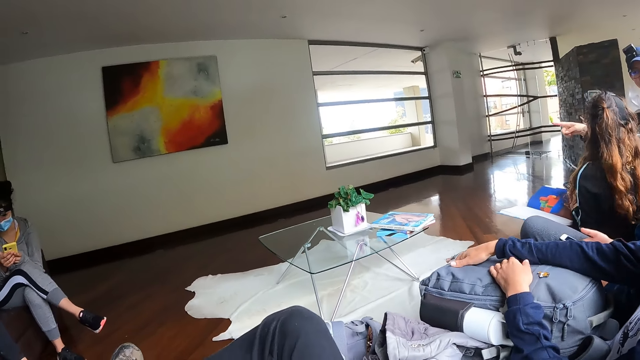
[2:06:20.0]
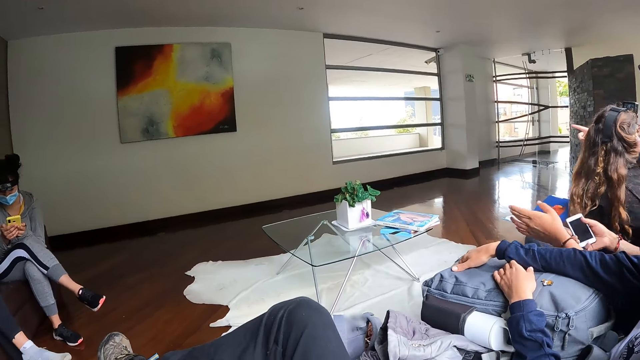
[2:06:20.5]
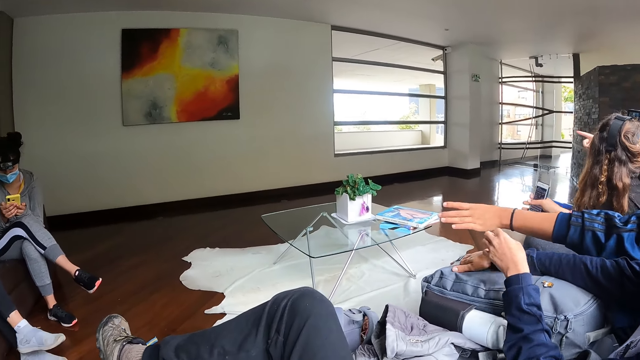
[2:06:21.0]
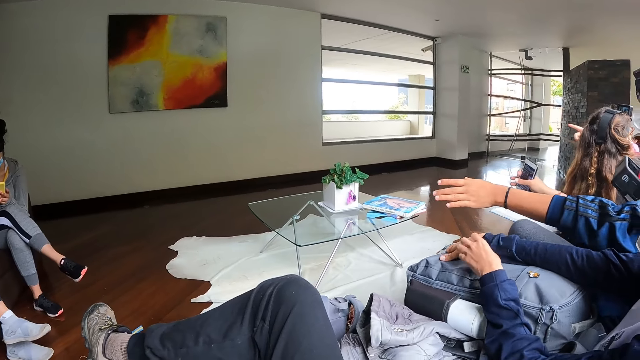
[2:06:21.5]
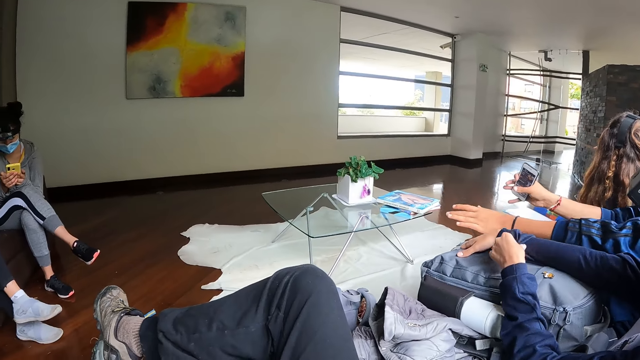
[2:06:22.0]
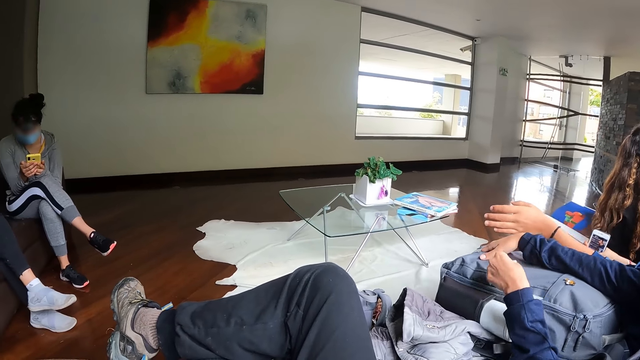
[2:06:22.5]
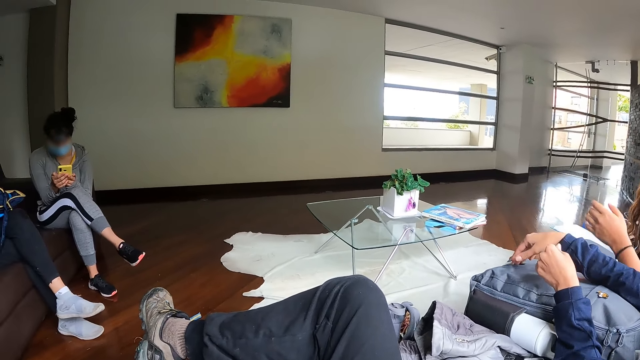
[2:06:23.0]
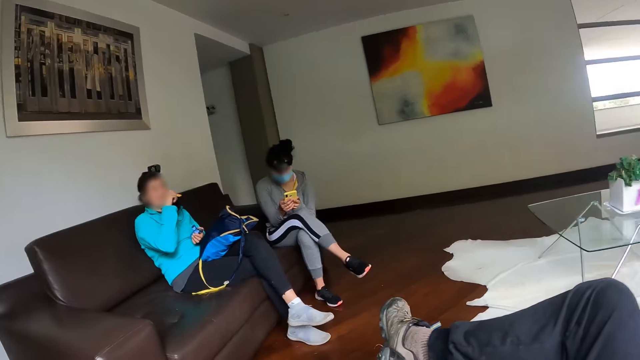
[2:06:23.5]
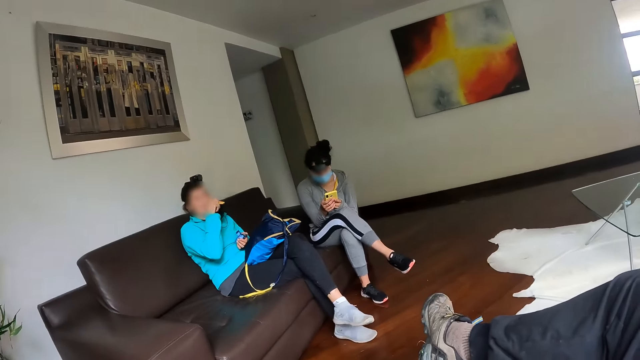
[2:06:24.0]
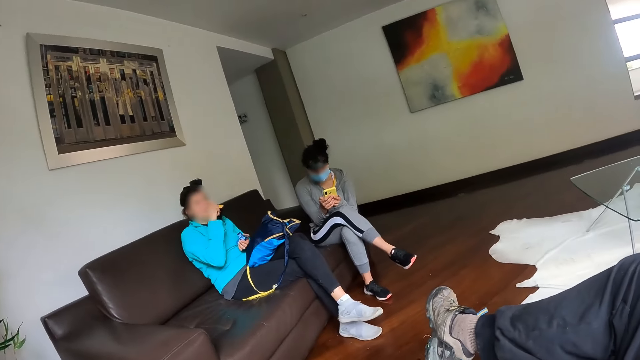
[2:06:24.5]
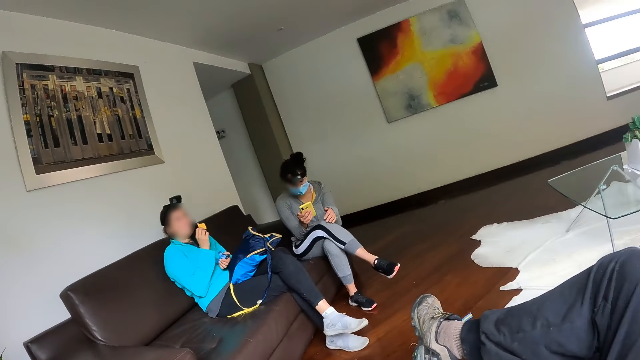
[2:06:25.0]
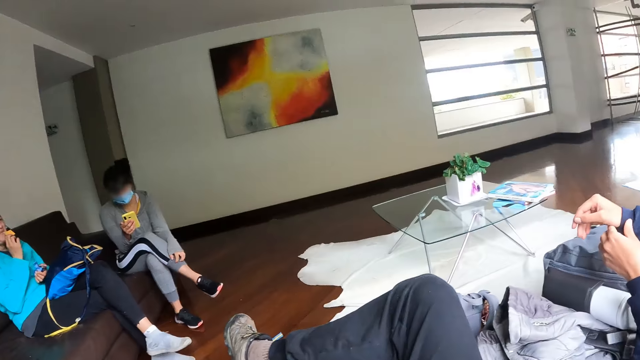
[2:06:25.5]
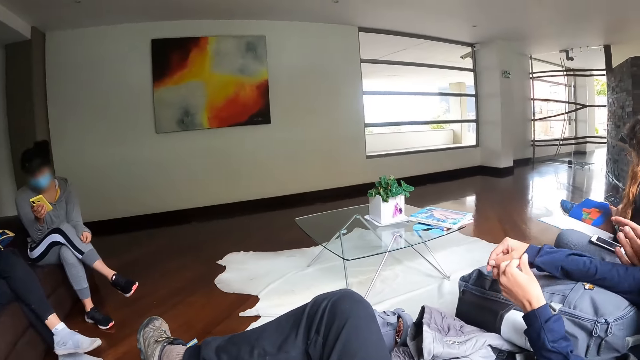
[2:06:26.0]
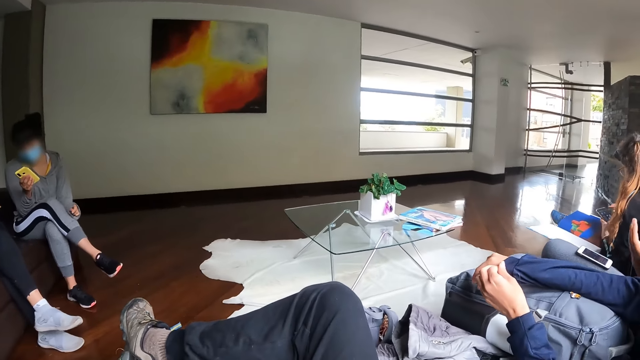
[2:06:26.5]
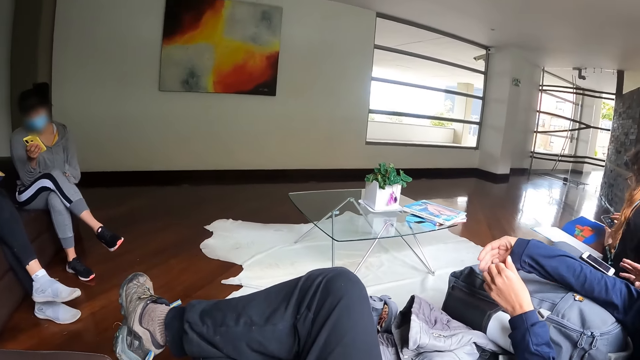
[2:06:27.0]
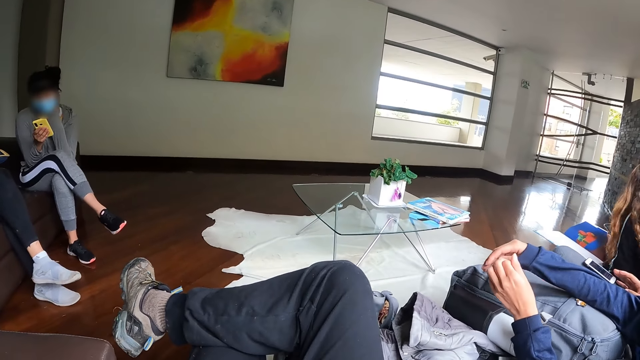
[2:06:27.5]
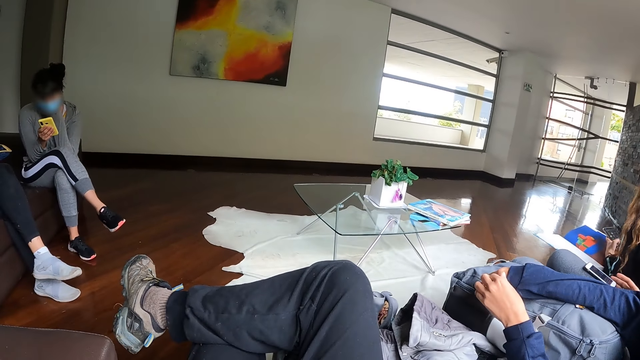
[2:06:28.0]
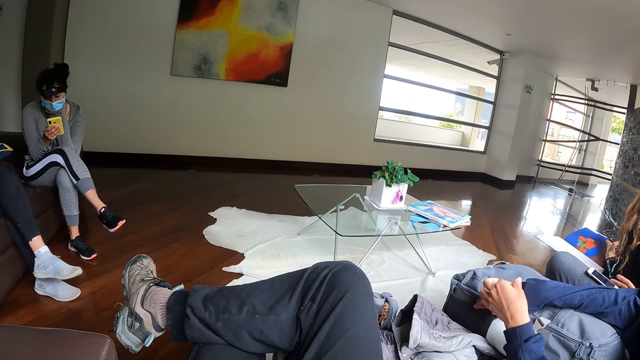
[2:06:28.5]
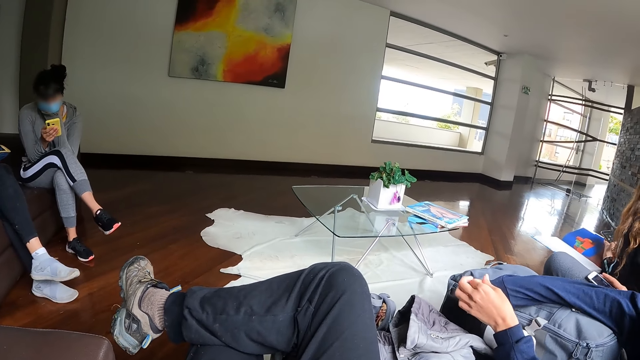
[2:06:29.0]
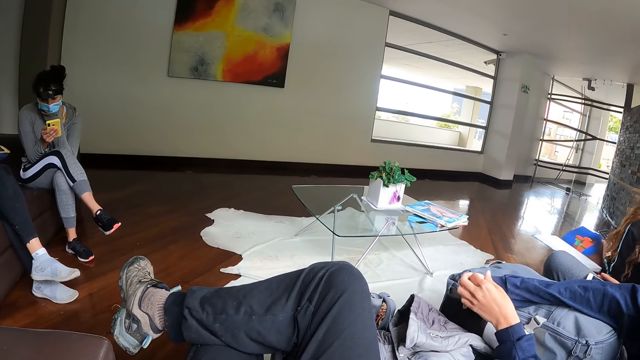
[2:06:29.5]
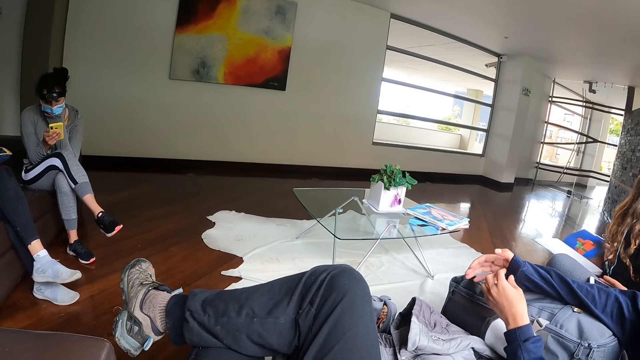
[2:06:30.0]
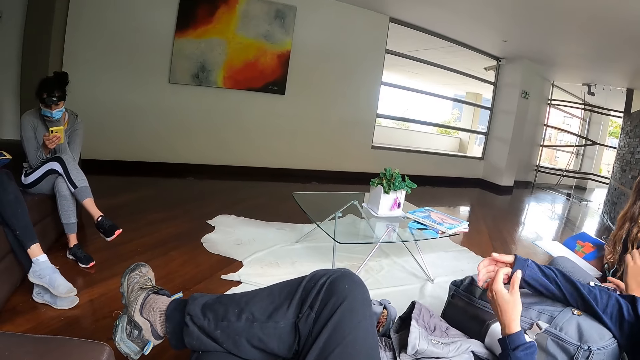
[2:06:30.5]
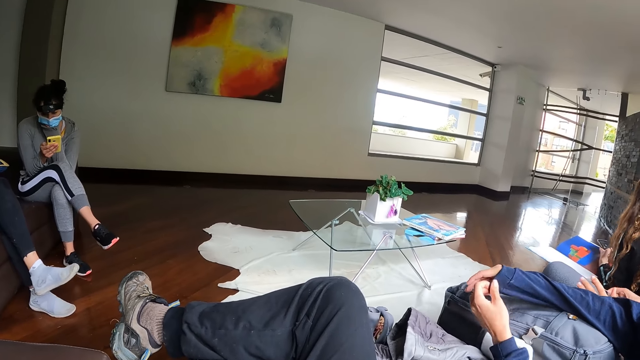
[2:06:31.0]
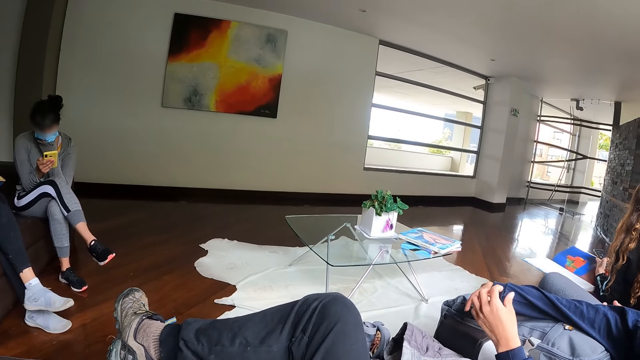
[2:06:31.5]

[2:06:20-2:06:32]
A woman adjusts her cloth with her left hand. A man gesticulates with his hands. Another woman scrolls her phone. A third woman eats the biscuit with her right hand. The camera wearer looks around. The first woman adjusts her cloth with her left hand.

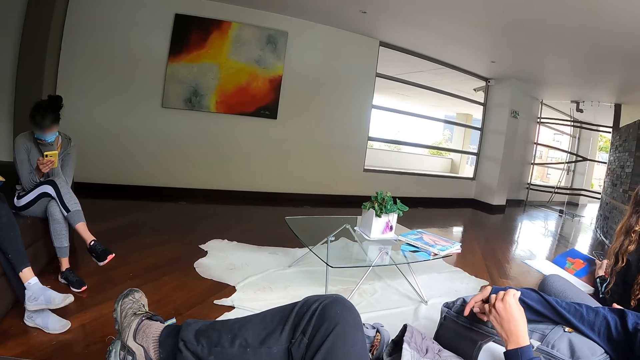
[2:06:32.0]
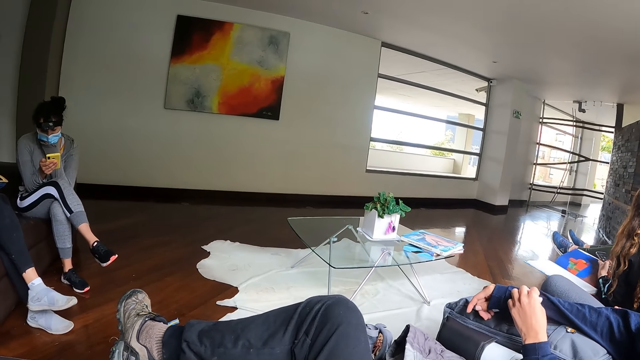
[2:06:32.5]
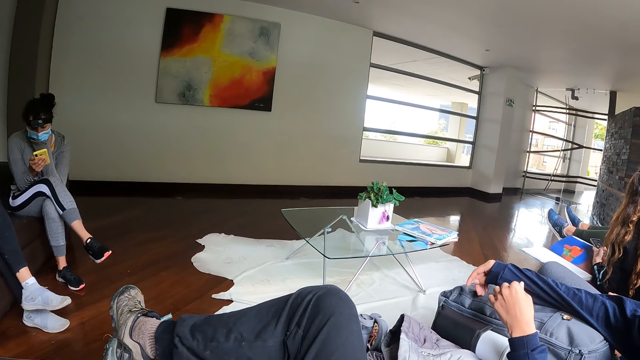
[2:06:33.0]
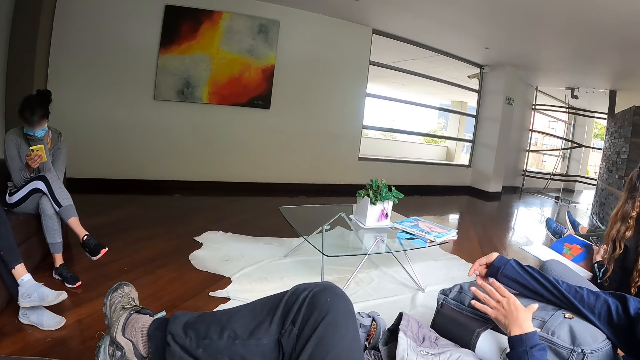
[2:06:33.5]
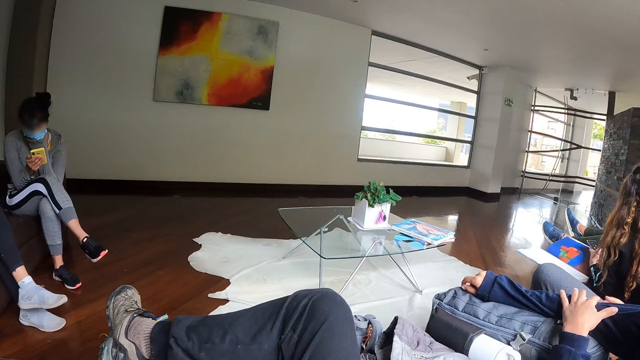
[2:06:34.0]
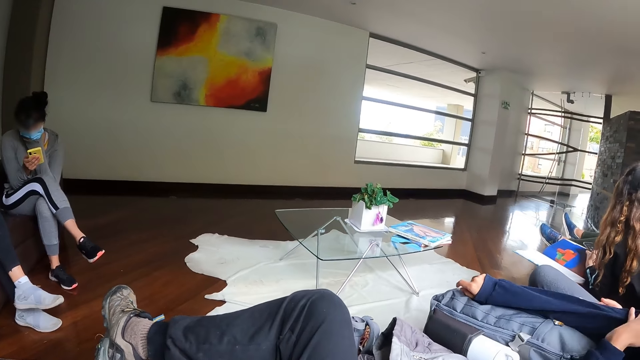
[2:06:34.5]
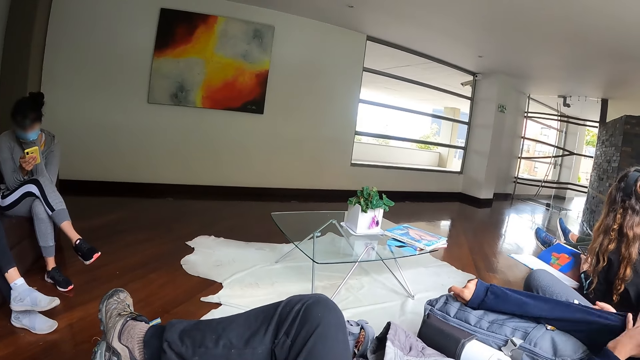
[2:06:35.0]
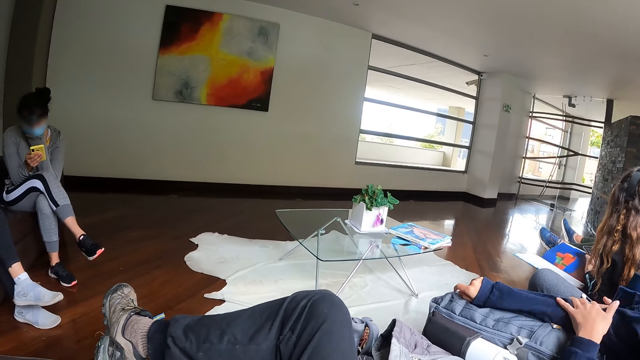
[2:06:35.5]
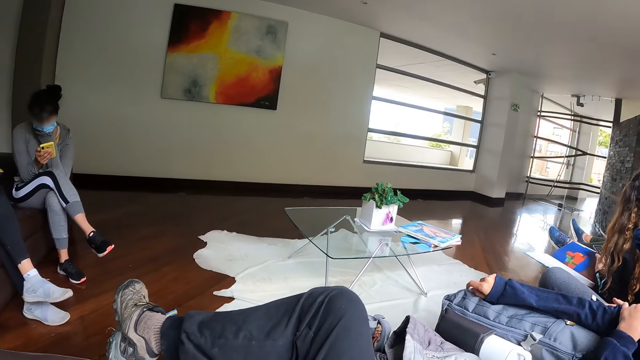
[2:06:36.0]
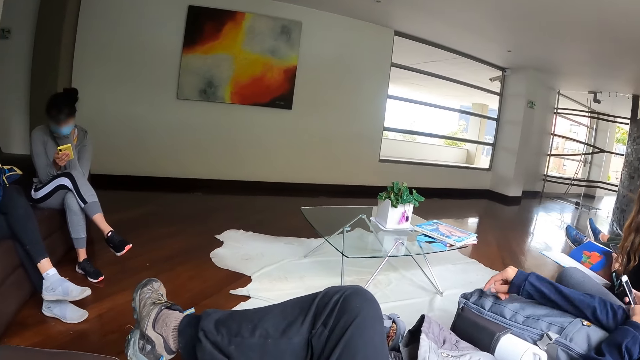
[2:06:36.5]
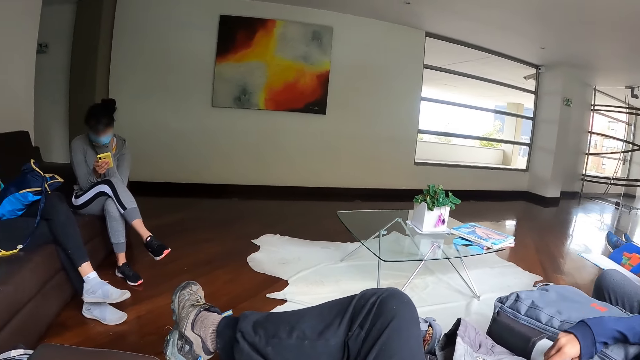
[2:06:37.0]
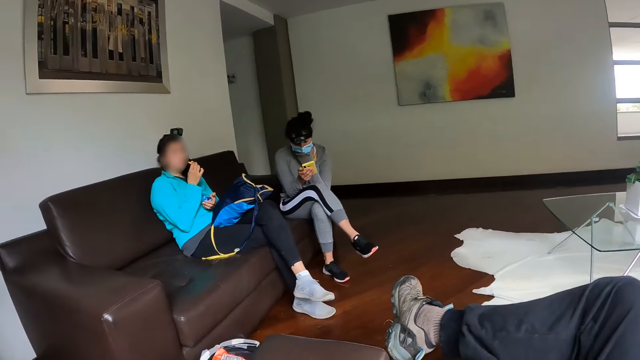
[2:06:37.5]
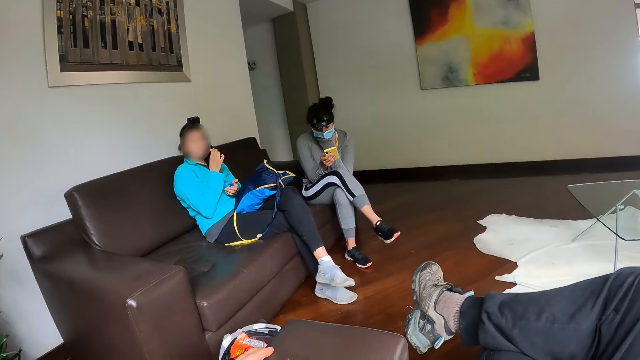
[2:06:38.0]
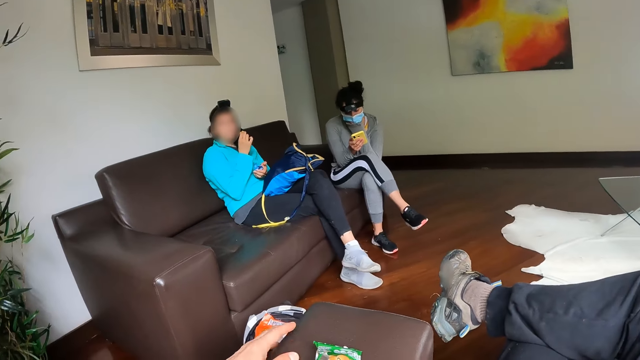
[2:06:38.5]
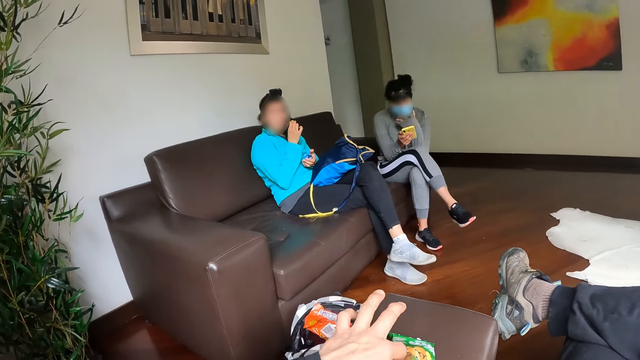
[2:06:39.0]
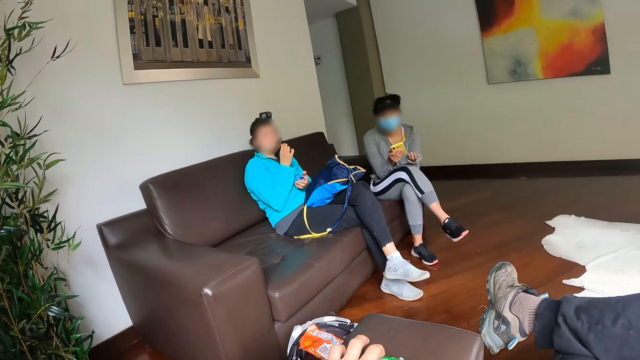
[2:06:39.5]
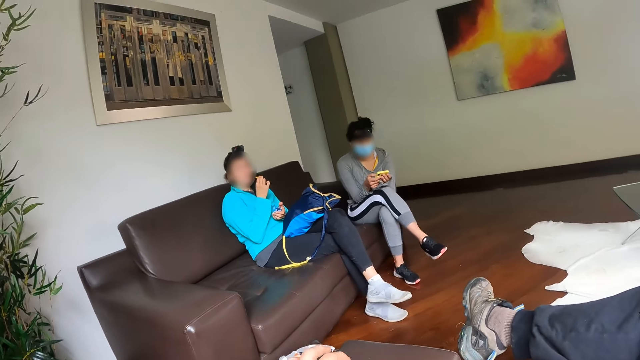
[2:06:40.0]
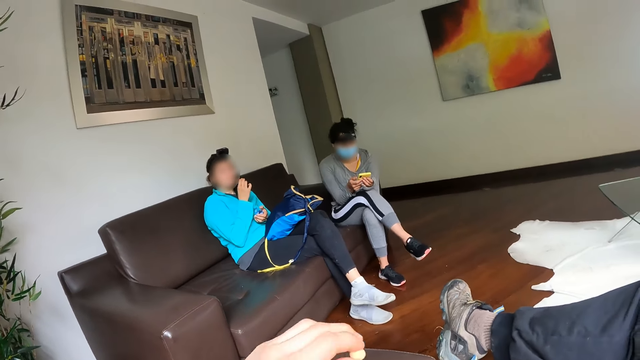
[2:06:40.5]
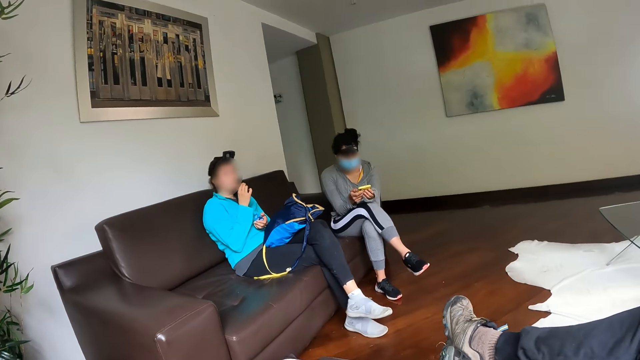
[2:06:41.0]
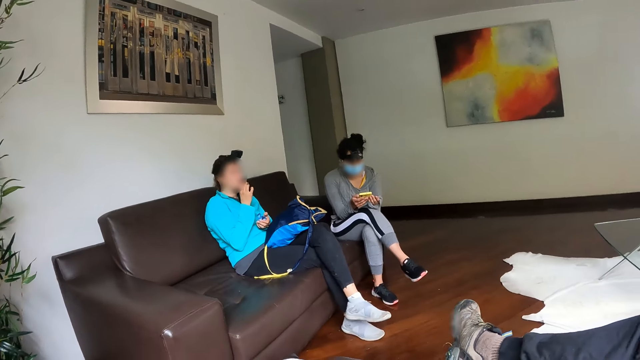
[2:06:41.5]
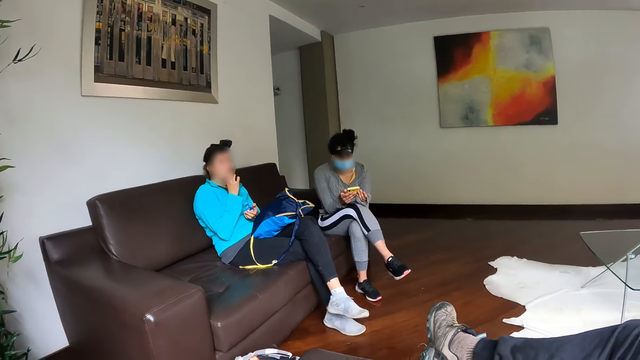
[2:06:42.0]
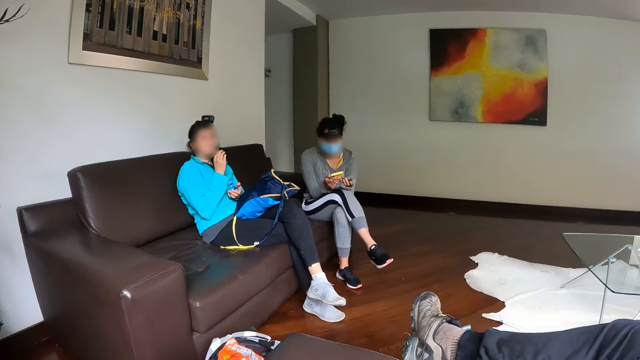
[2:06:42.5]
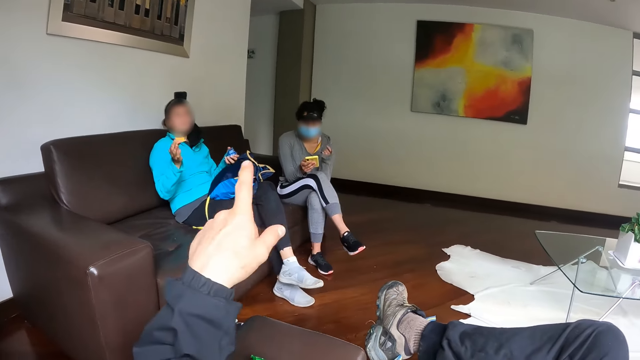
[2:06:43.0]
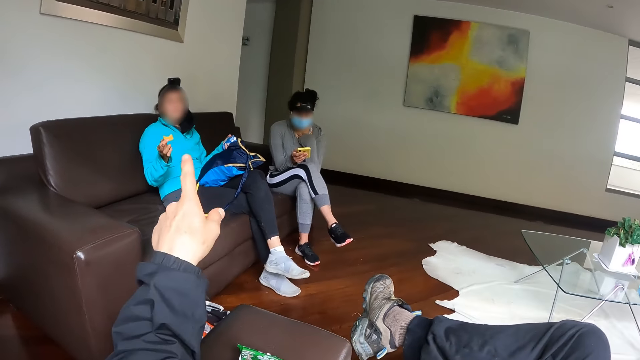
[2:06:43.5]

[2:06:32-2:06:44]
The camera wearer picks up a snack. He eats a peanut from the pack with his left hand. The woman eats the biscuit with her right hand. The camera wearer interacts with the woman.
